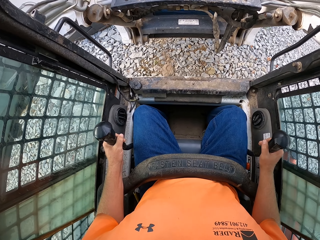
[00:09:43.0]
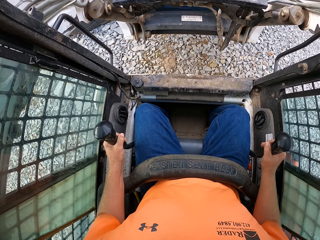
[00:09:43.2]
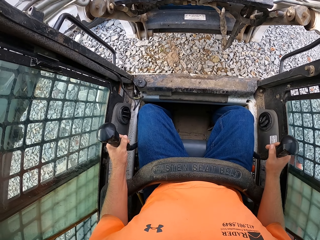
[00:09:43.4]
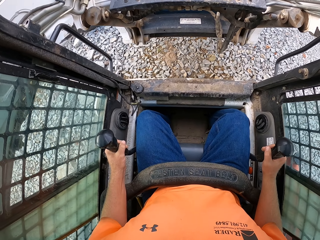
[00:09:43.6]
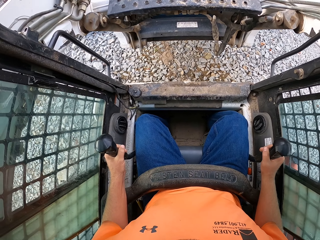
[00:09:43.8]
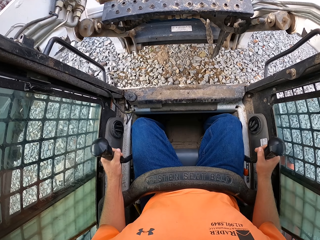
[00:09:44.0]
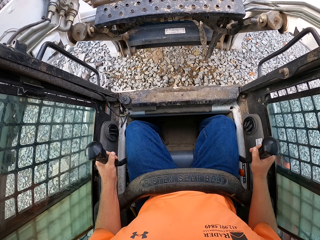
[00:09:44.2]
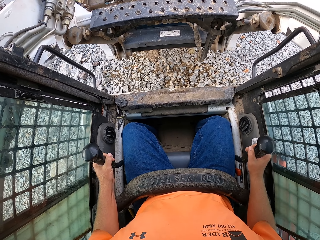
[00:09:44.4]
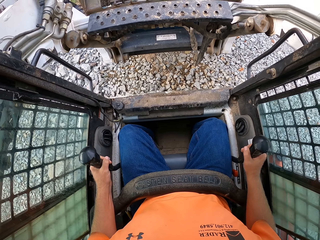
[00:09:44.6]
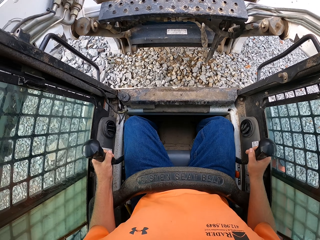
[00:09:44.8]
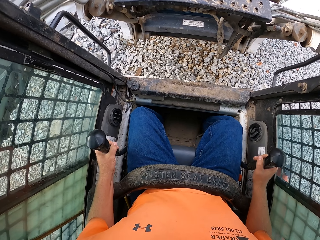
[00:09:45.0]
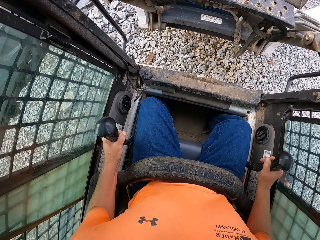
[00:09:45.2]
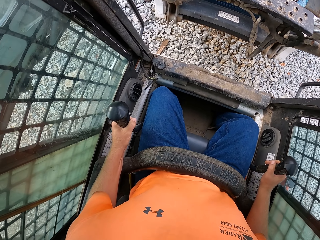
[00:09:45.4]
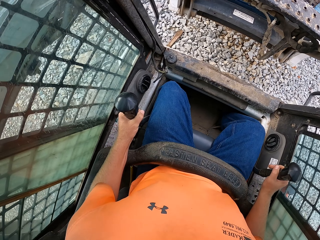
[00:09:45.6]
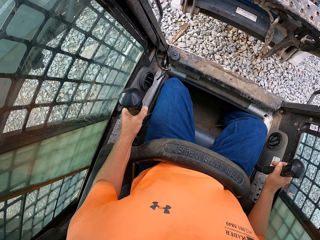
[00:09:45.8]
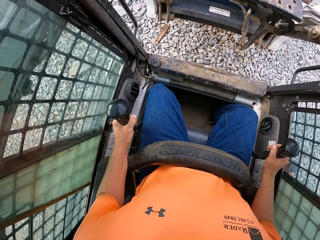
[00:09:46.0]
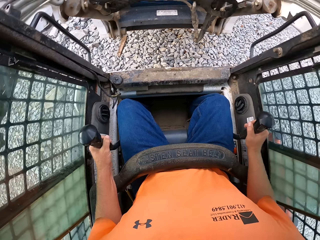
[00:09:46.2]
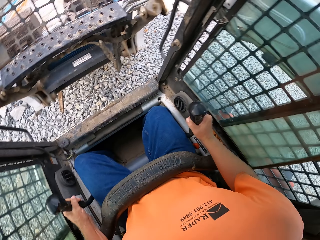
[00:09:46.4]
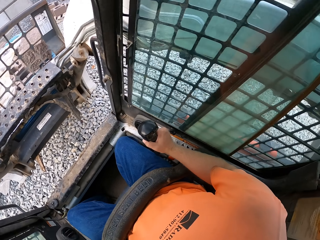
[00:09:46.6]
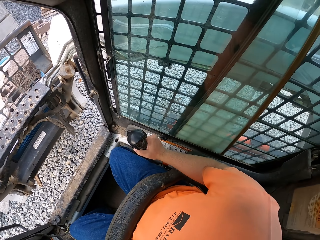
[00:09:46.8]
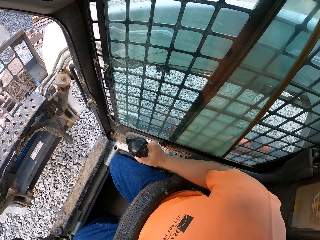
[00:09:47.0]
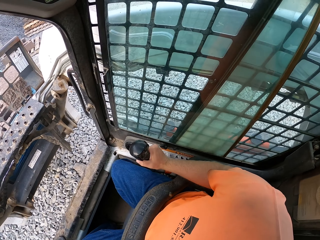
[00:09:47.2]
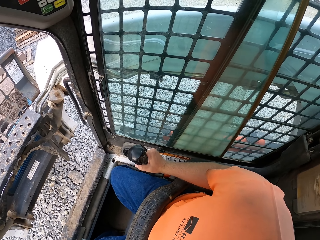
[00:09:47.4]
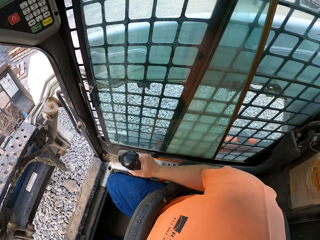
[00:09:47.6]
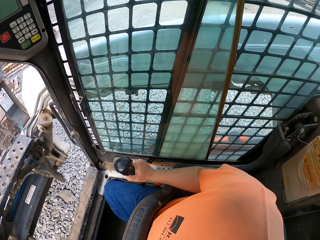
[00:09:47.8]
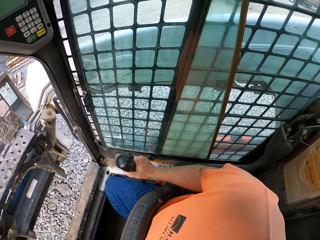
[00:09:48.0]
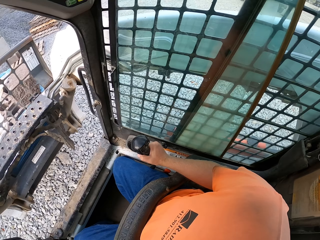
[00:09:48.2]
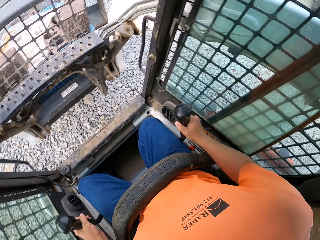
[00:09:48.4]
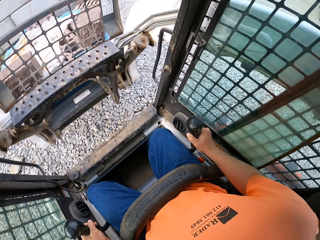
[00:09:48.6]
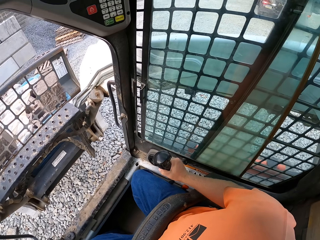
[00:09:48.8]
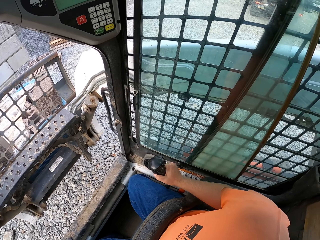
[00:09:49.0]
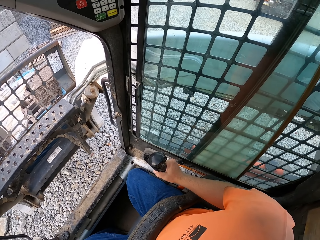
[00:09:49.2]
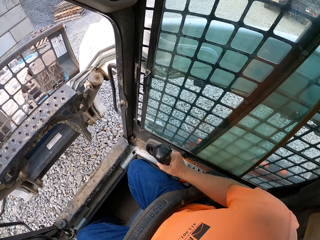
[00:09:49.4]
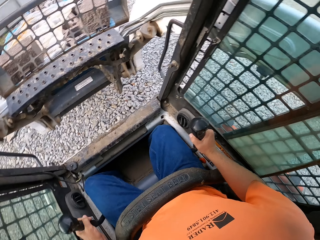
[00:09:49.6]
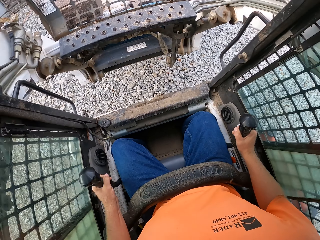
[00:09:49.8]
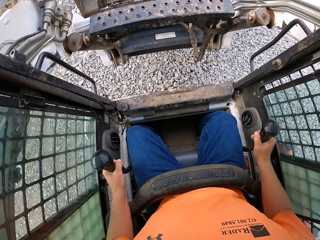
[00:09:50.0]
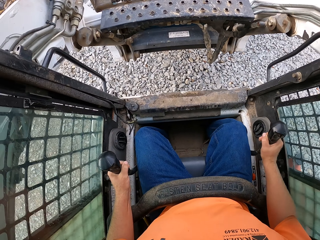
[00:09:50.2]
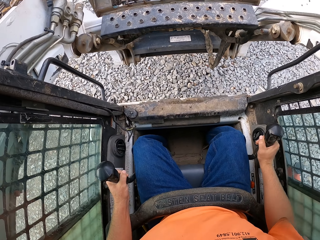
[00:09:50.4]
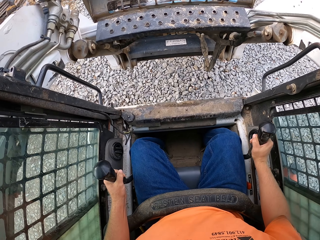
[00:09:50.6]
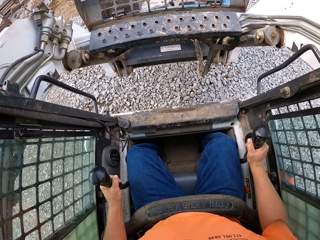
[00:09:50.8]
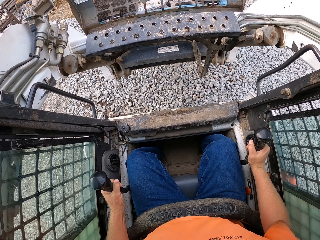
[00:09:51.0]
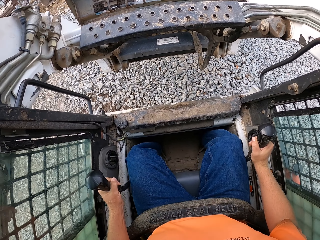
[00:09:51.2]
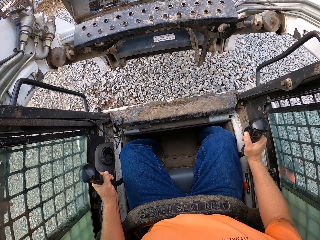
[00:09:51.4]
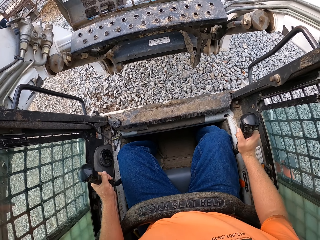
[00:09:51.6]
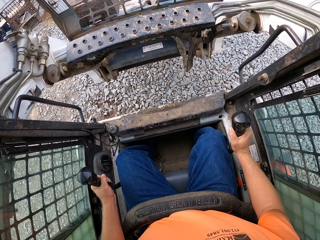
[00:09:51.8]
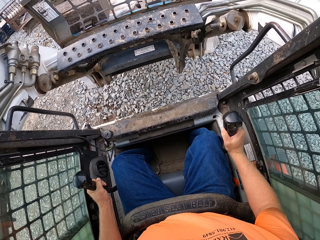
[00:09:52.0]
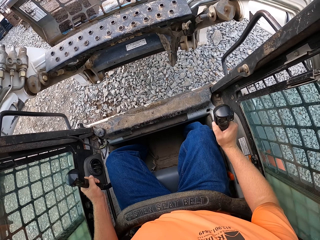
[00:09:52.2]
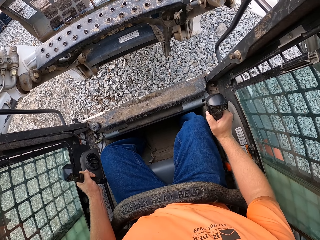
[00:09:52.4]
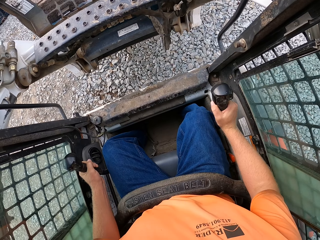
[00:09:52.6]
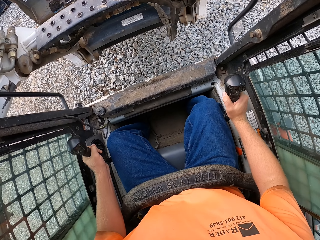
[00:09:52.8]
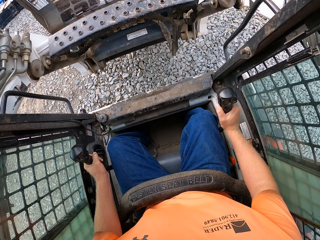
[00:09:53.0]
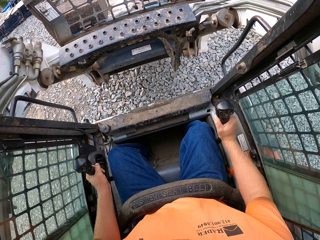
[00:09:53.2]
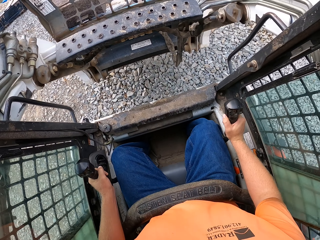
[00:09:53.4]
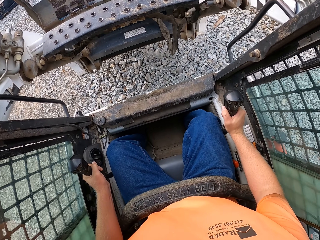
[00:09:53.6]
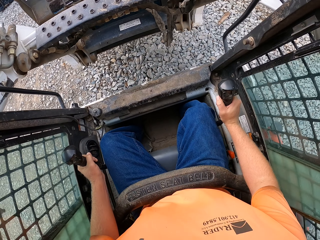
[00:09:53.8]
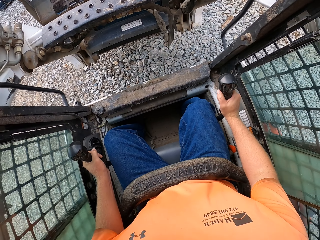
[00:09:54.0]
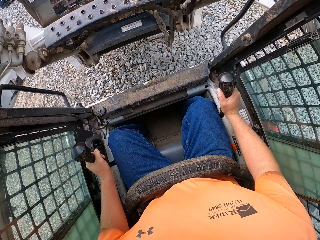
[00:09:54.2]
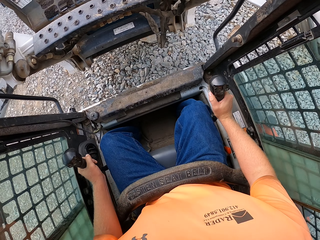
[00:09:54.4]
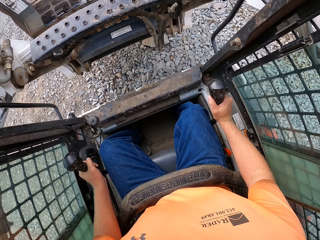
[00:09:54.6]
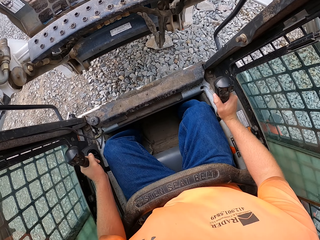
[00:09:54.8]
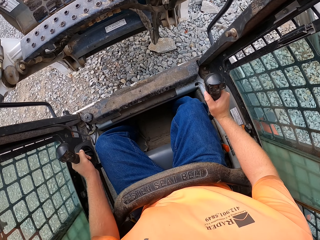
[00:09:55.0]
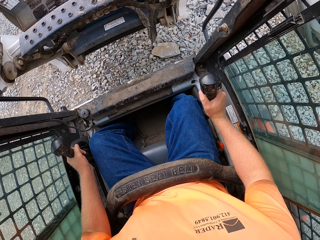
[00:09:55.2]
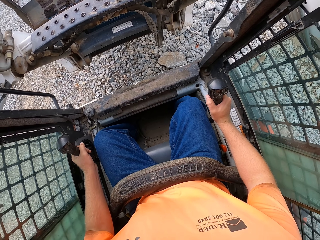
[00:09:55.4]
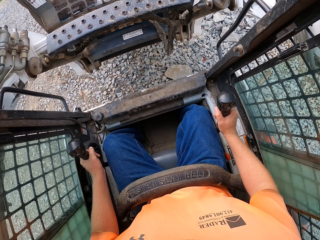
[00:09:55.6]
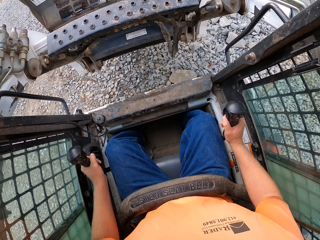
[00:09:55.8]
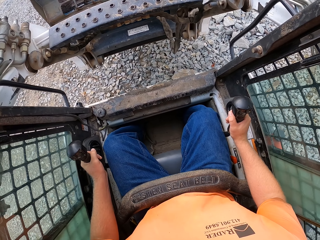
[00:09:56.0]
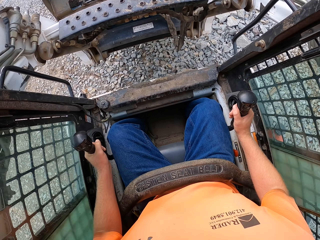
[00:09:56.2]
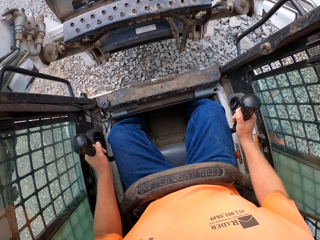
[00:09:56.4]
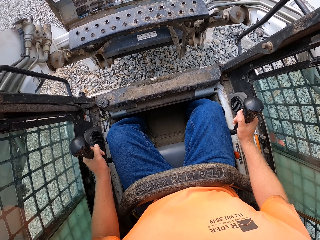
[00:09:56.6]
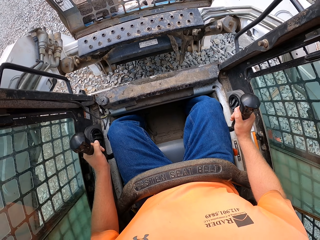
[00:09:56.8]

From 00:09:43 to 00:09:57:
The camera wearer moves the excavator. They turn left. They move the excavator. They let down the fork of the forklift with the side gears in both hands.

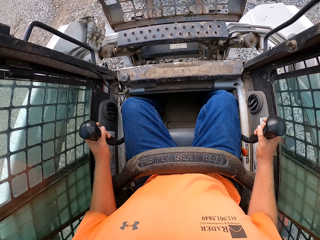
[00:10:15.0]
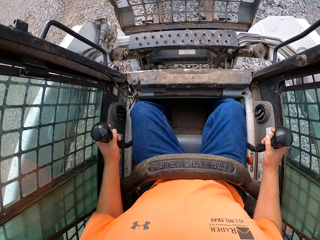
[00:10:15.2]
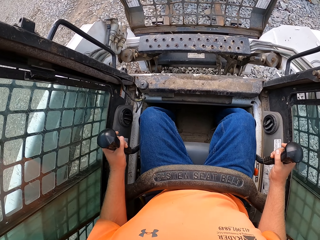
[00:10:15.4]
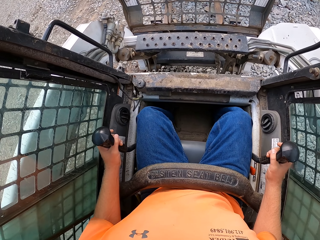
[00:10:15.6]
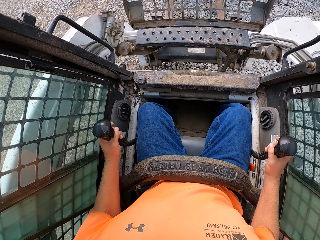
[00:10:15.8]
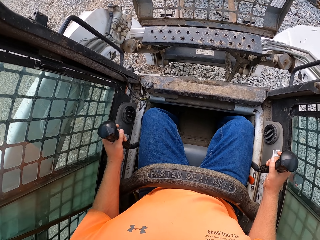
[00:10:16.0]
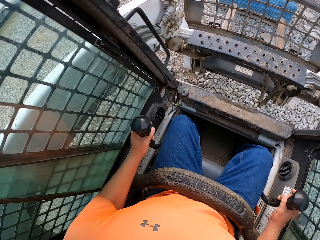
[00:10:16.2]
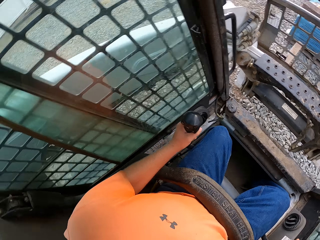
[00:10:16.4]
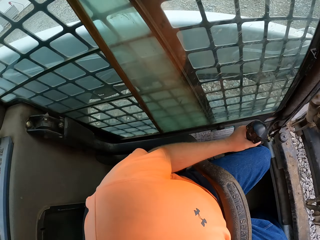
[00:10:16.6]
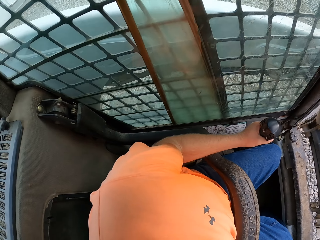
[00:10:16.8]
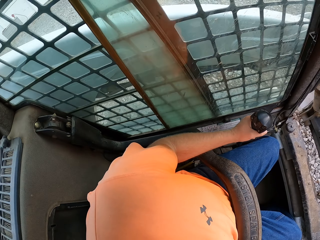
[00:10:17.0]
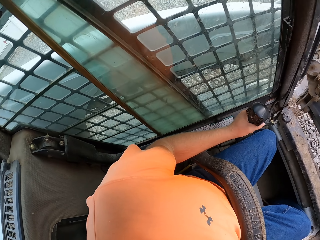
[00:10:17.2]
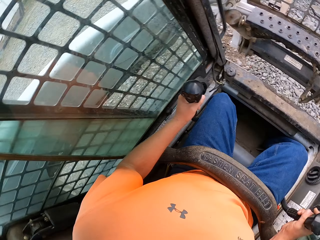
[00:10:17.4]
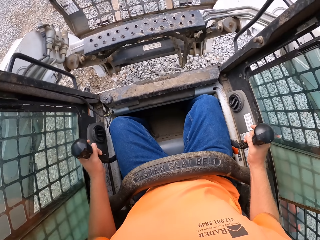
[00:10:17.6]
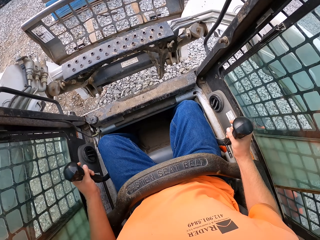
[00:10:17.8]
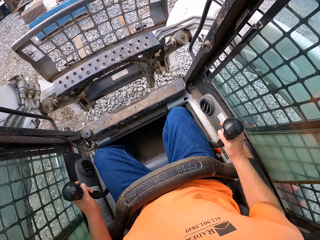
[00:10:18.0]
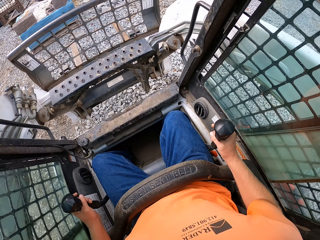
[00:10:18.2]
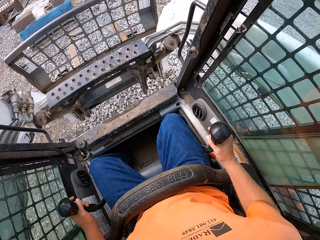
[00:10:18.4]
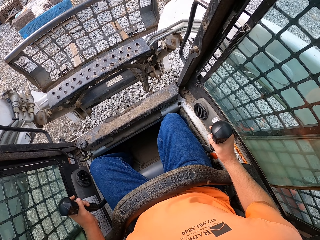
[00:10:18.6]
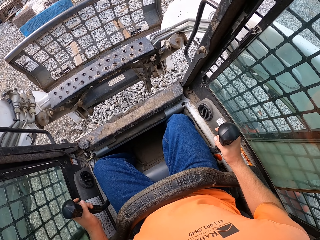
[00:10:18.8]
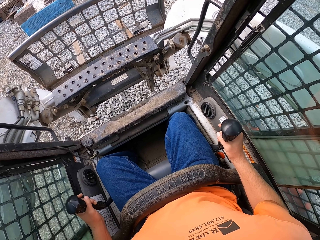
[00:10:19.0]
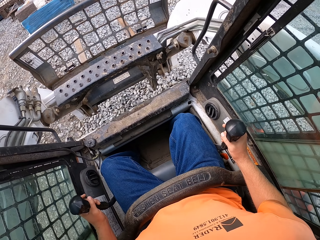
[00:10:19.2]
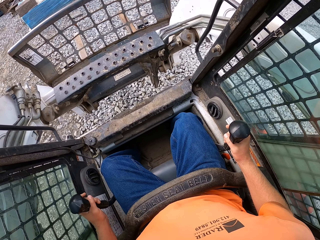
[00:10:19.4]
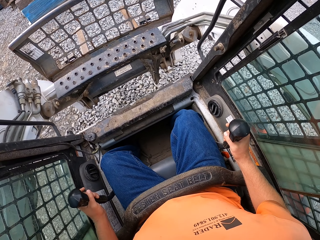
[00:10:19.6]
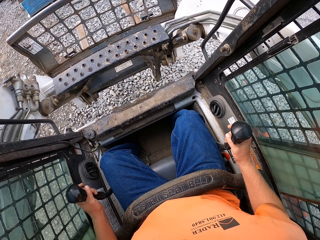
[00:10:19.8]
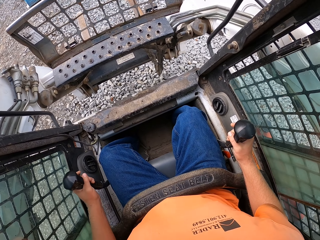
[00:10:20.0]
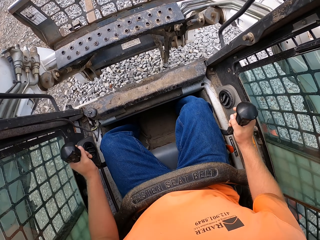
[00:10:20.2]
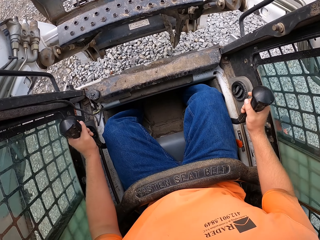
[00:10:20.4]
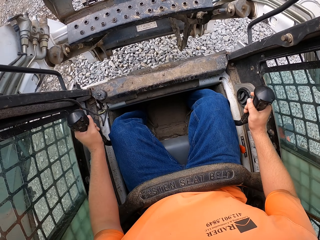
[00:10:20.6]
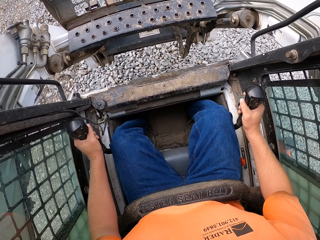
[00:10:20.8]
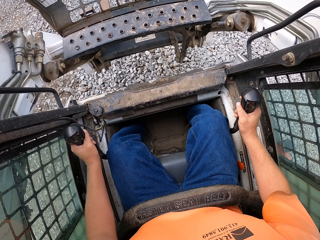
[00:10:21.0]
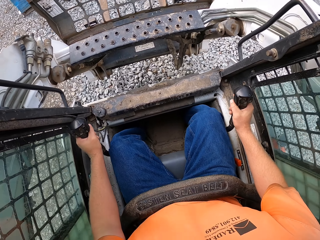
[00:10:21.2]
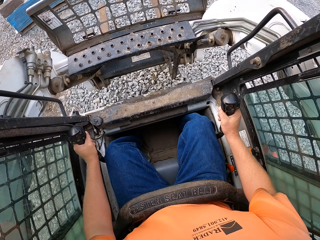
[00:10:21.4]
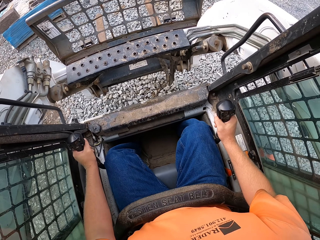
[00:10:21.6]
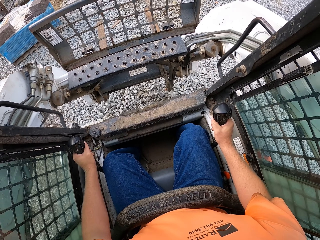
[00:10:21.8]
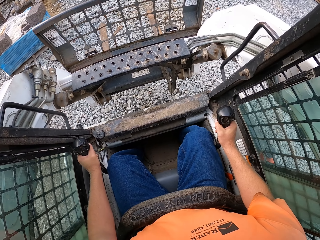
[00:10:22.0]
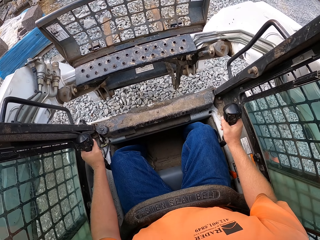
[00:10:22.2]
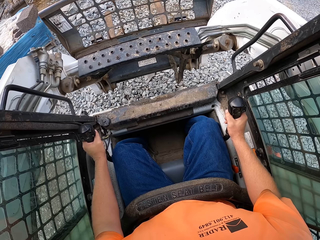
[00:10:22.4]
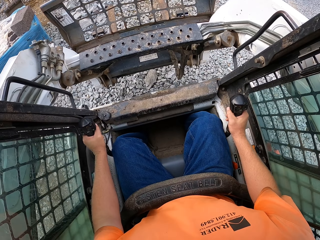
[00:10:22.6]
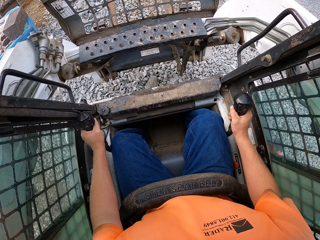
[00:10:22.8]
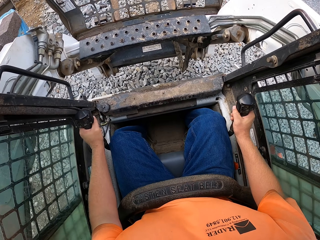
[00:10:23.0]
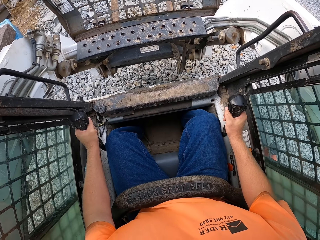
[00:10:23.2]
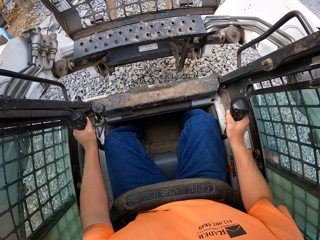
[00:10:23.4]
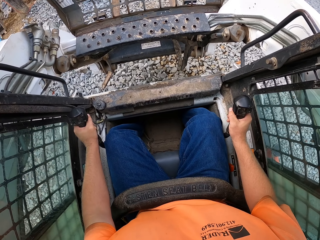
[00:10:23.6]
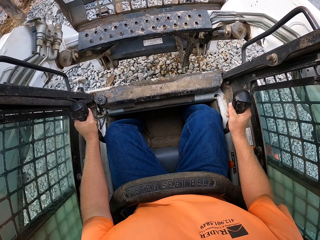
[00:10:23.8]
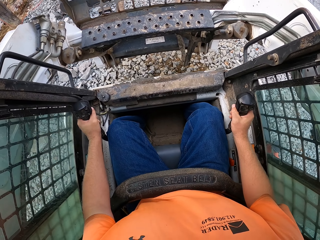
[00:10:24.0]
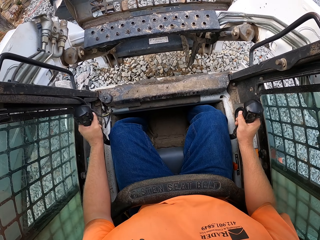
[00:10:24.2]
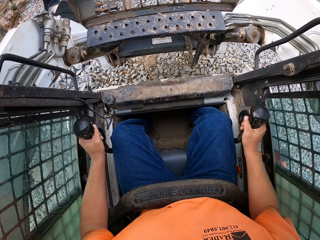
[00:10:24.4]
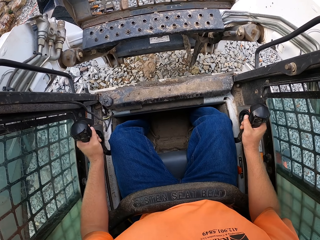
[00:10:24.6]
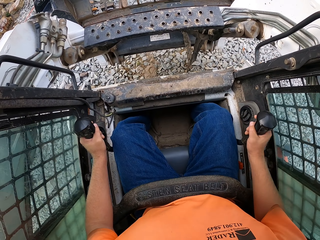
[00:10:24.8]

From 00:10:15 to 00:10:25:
The camera wearer lifts the excavator lift. They turn right. They move the excavator.
